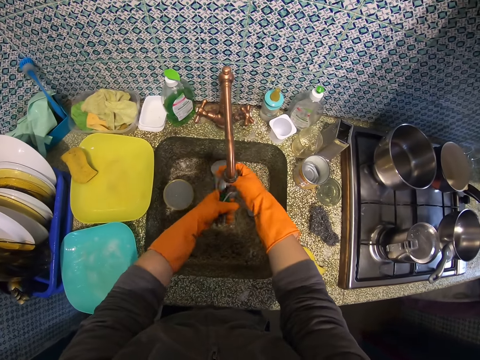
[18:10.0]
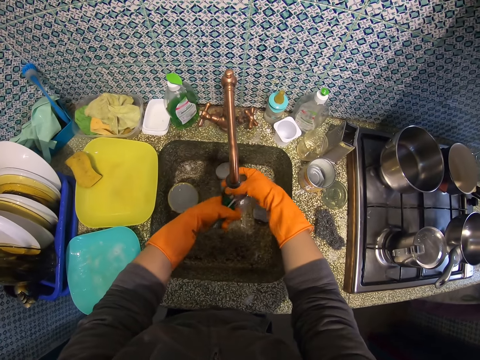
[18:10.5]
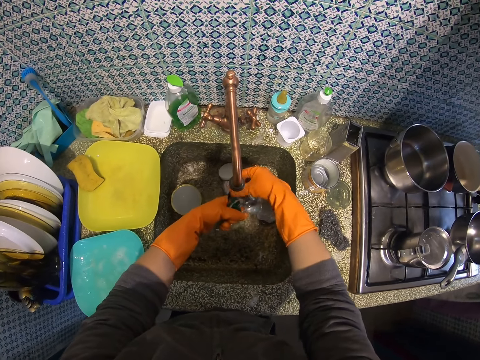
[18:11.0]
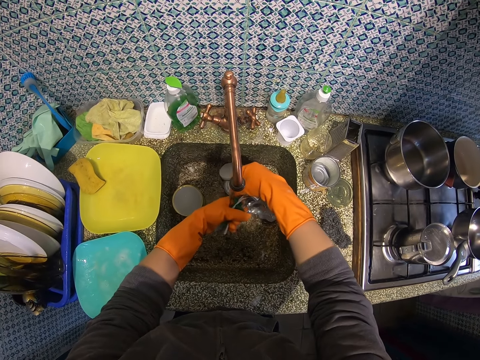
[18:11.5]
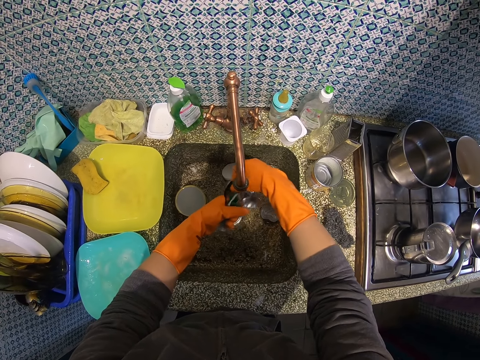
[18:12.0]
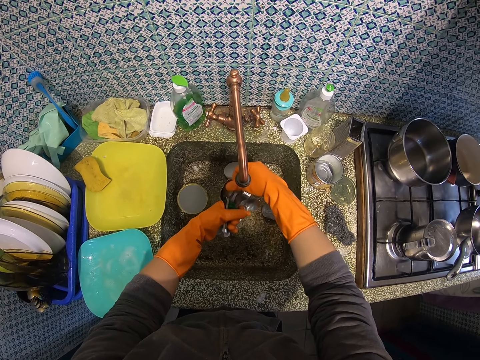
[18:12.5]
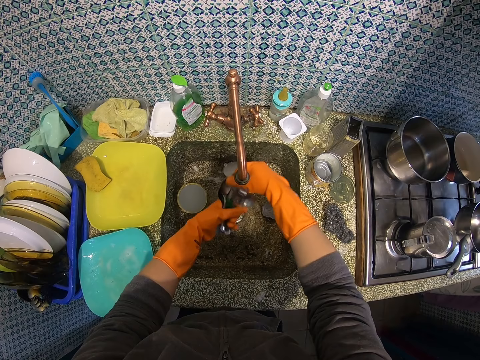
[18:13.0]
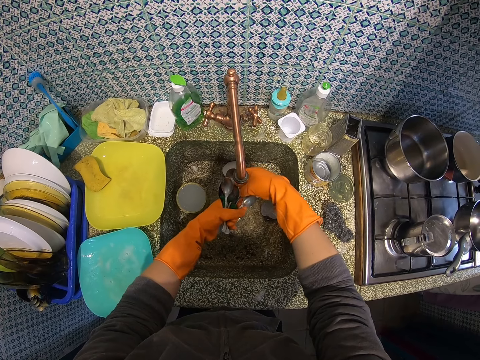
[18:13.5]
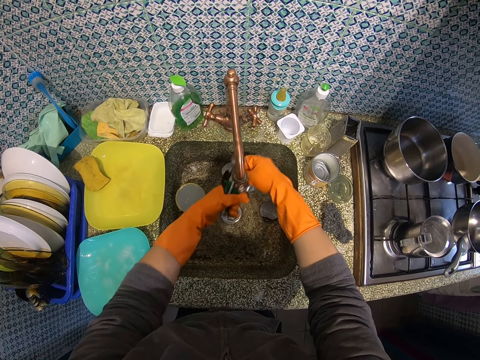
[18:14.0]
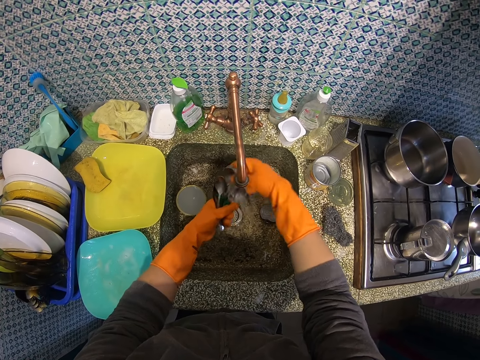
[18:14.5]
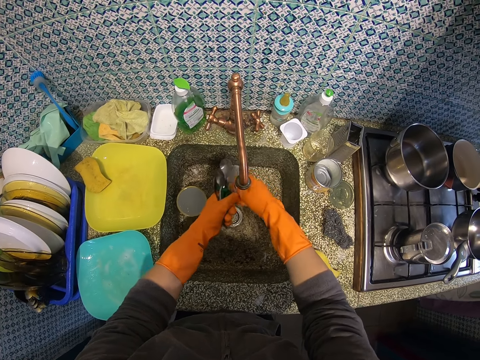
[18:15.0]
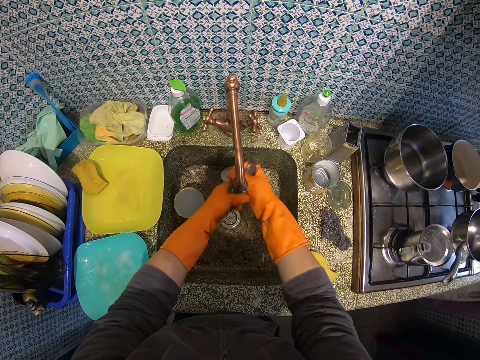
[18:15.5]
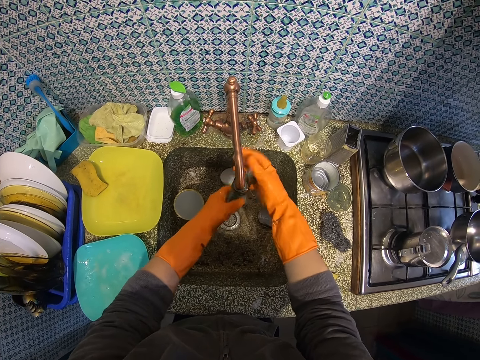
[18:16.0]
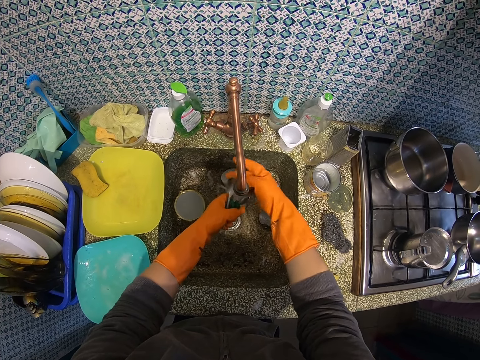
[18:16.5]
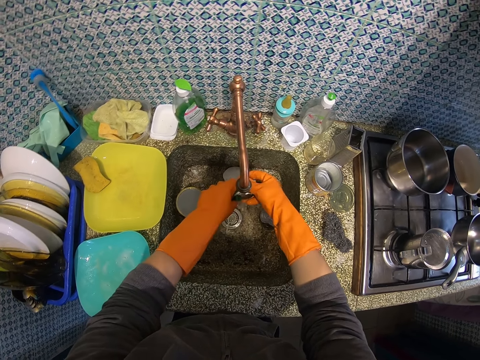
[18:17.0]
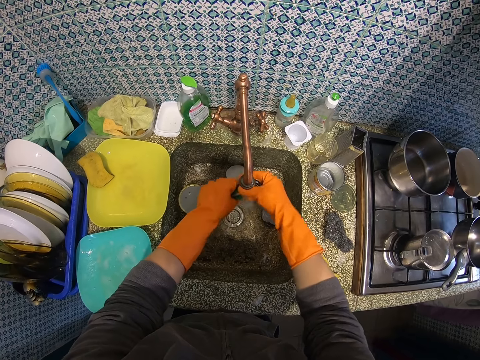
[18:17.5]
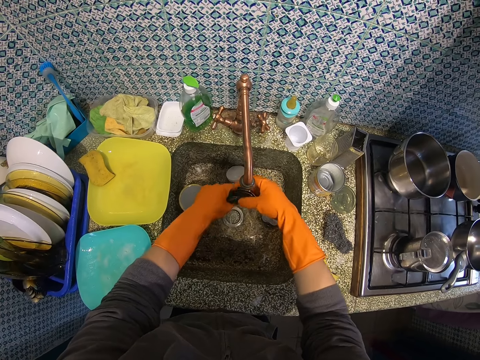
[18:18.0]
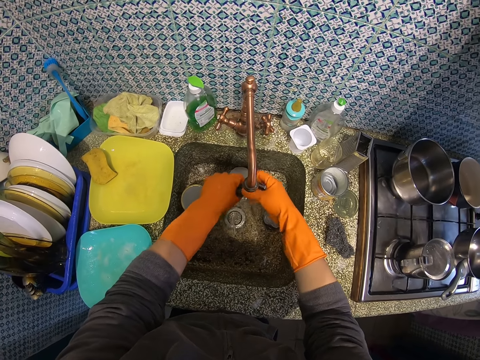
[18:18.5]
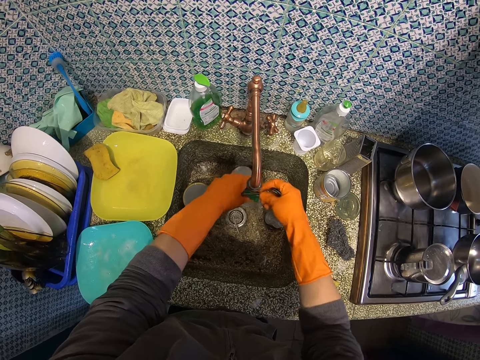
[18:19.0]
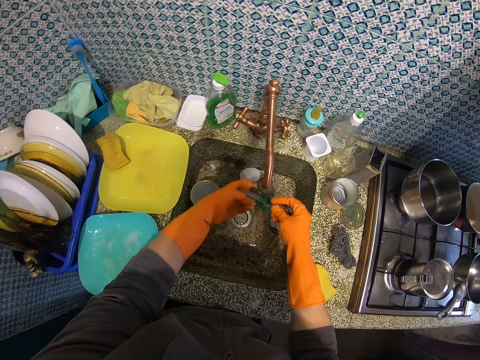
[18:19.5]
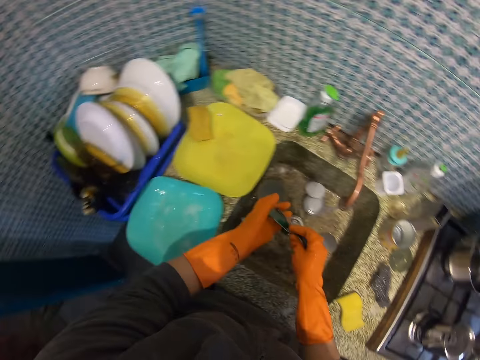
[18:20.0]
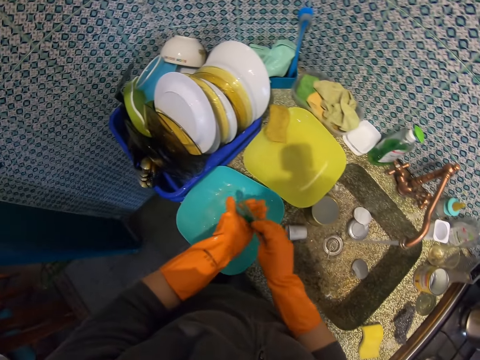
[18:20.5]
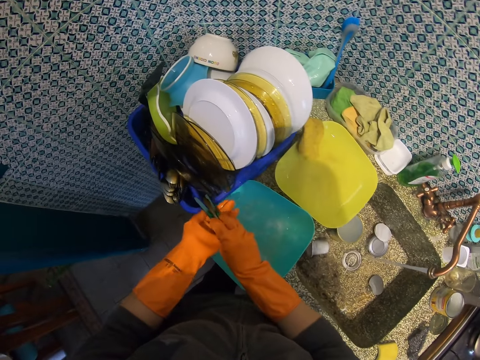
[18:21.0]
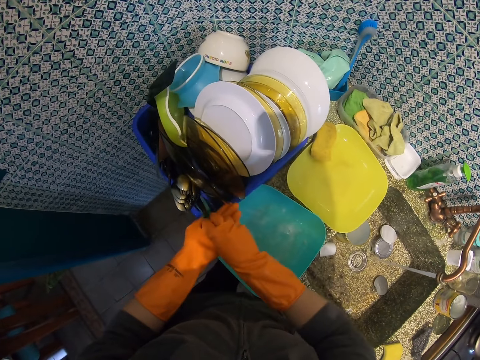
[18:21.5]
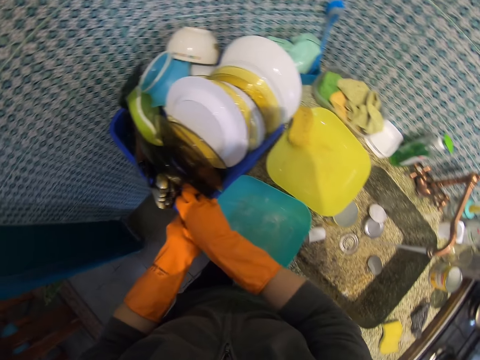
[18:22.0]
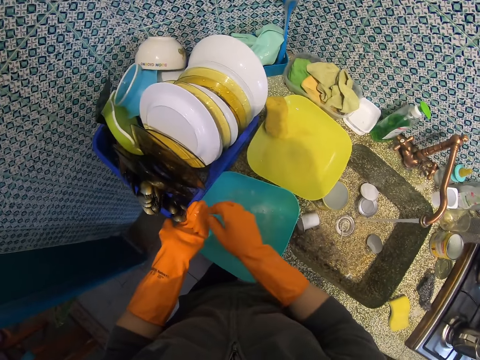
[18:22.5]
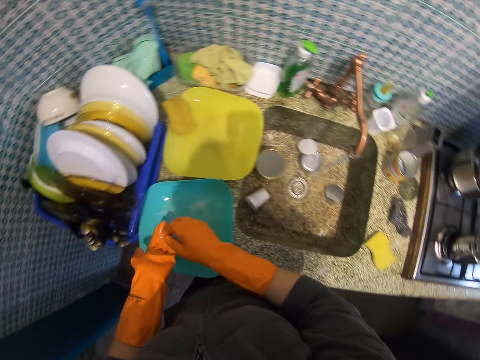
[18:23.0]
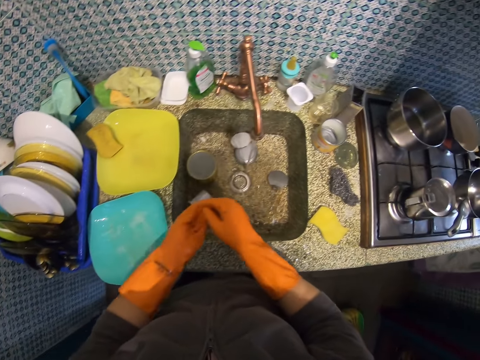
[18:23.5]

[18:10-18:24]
The camera wearer rinses the cutleries or spoons. They hold the spoons. They put the couple of spoons in the dish rack.

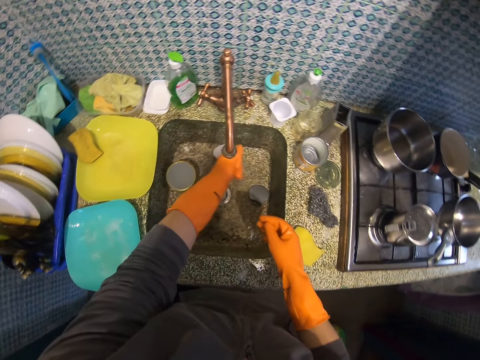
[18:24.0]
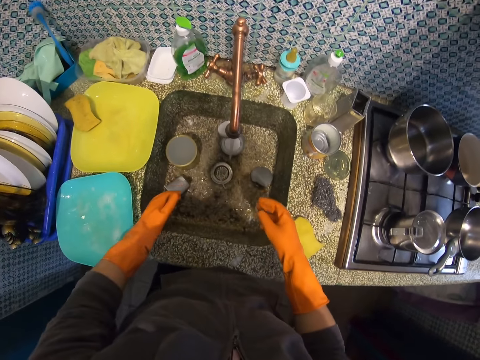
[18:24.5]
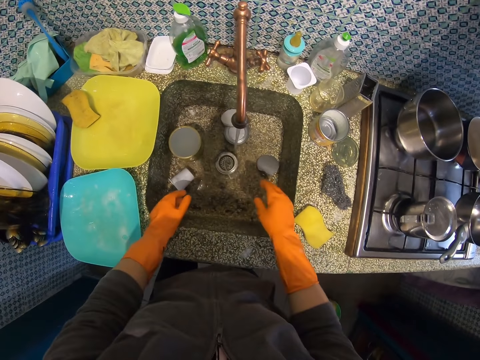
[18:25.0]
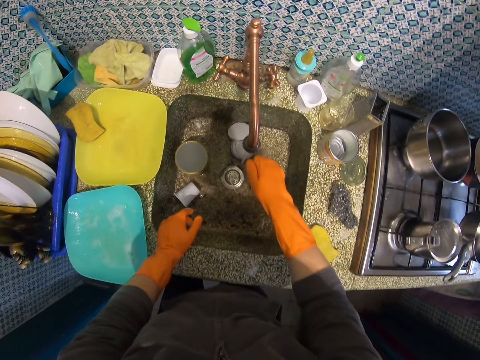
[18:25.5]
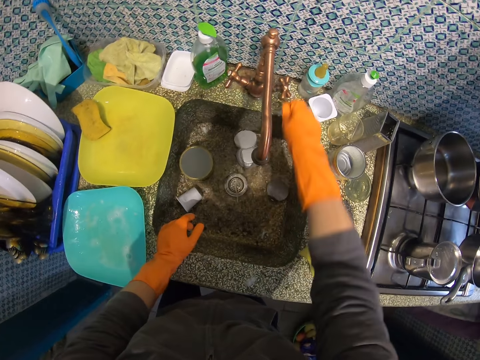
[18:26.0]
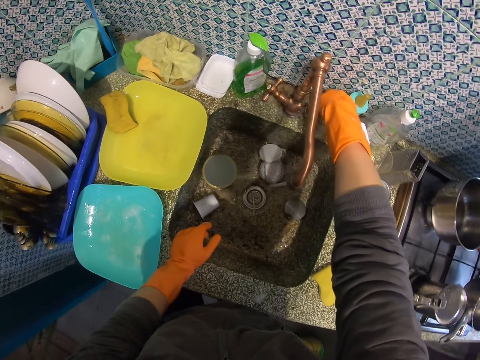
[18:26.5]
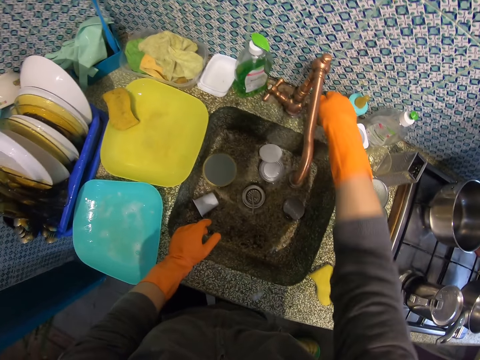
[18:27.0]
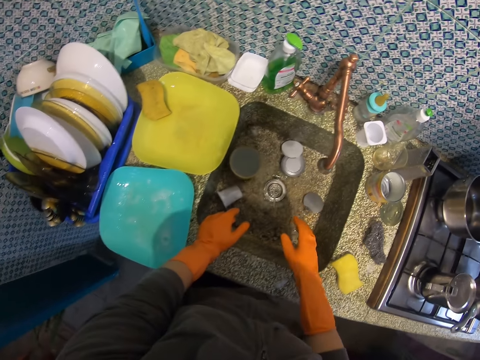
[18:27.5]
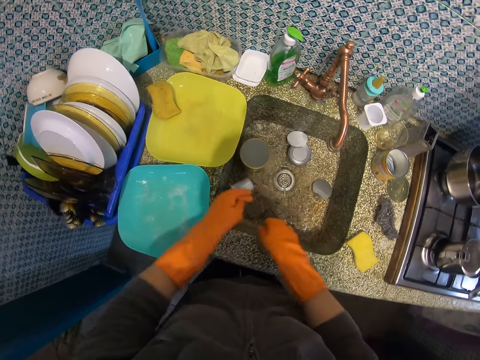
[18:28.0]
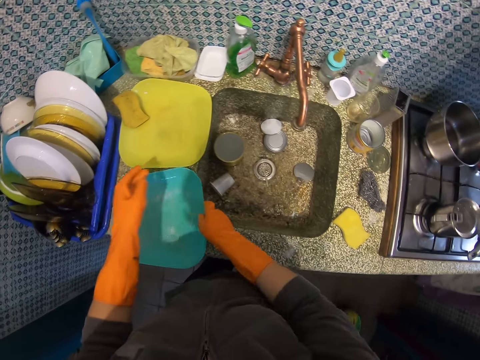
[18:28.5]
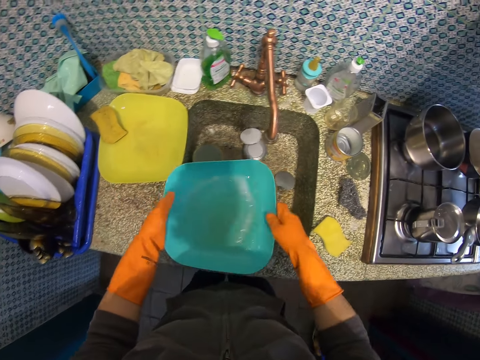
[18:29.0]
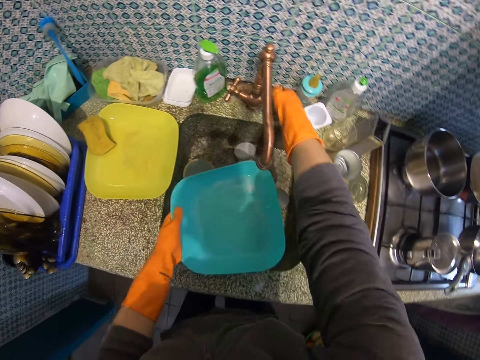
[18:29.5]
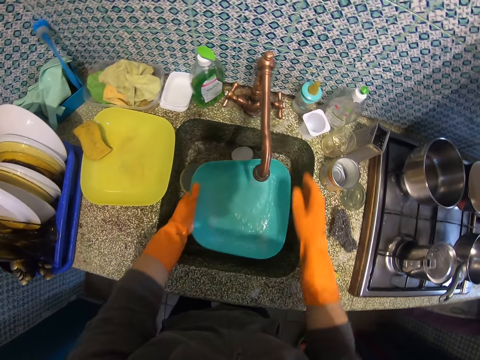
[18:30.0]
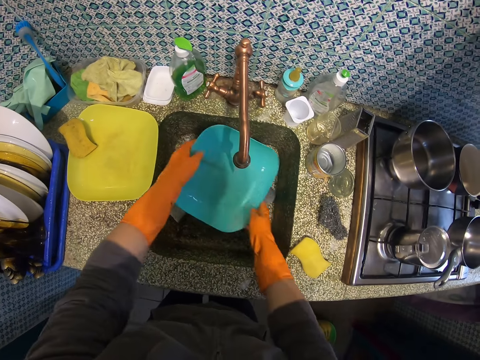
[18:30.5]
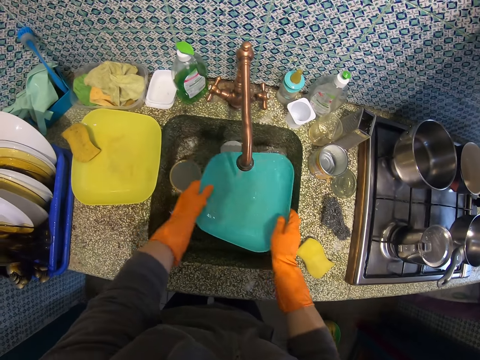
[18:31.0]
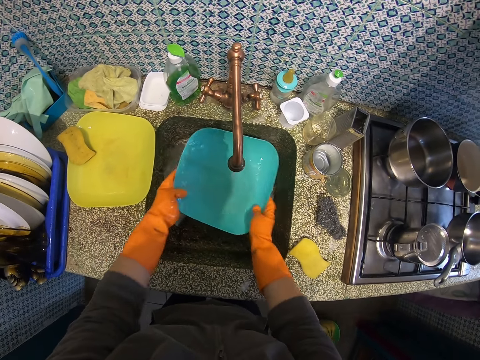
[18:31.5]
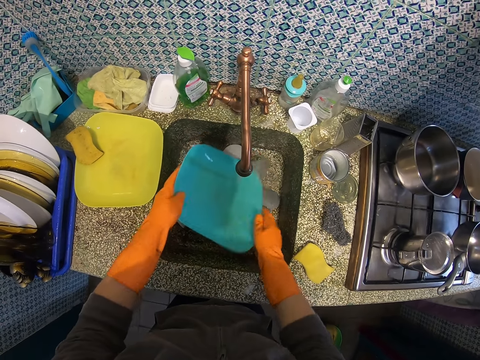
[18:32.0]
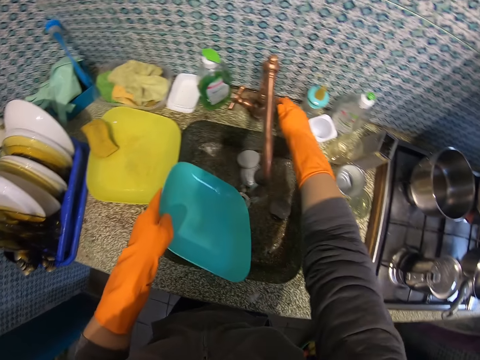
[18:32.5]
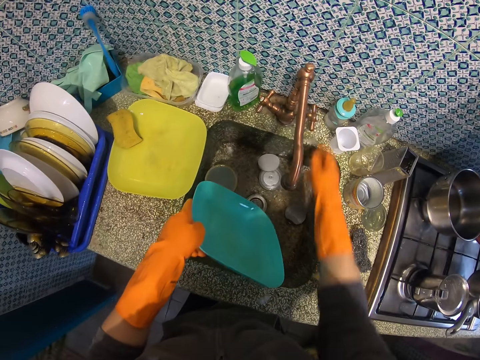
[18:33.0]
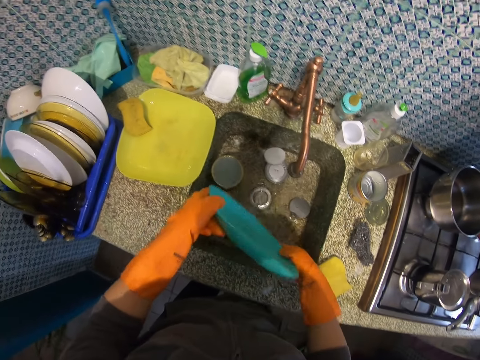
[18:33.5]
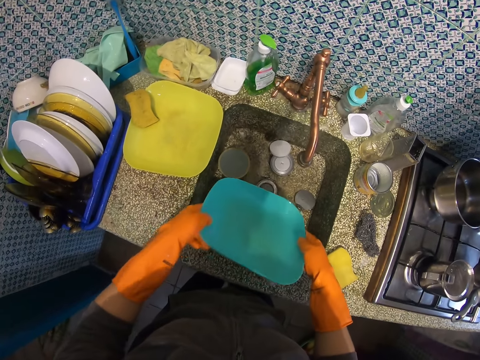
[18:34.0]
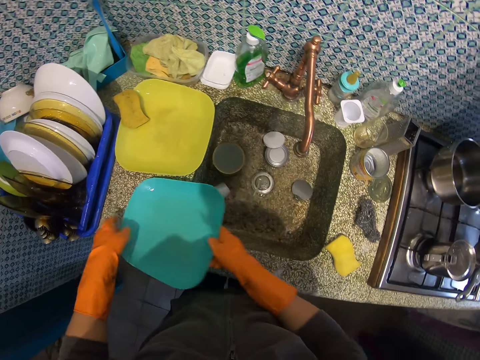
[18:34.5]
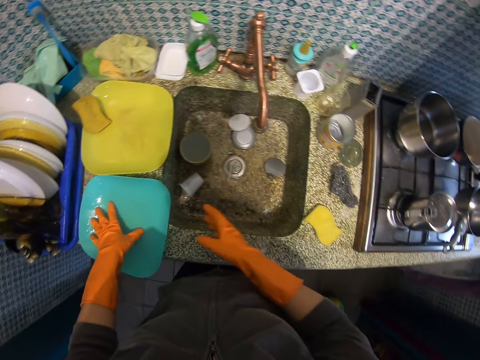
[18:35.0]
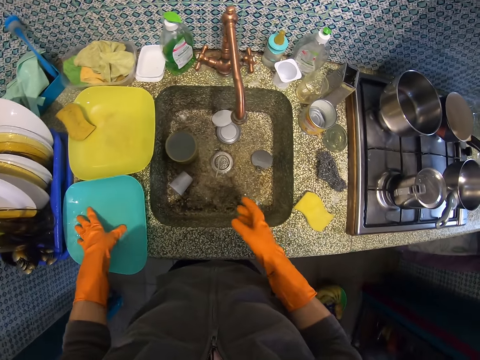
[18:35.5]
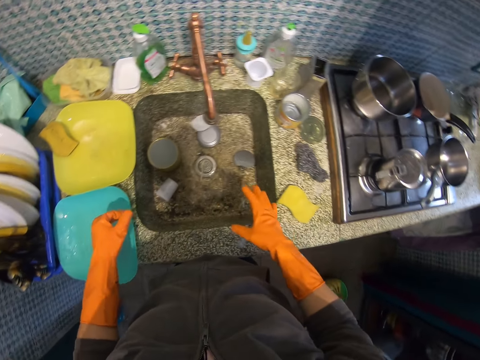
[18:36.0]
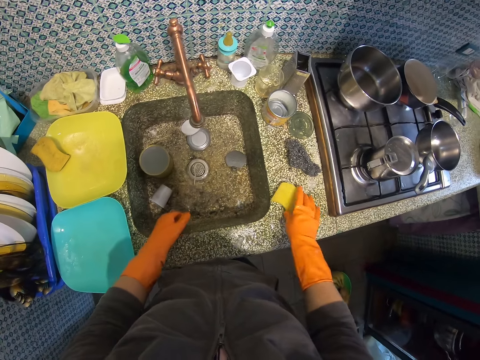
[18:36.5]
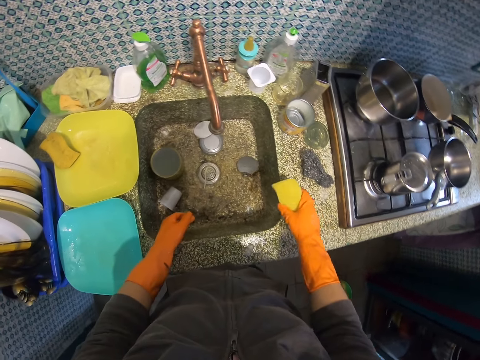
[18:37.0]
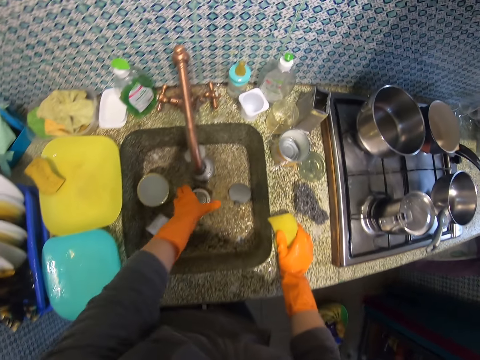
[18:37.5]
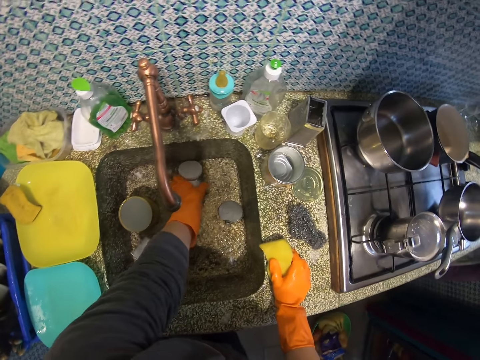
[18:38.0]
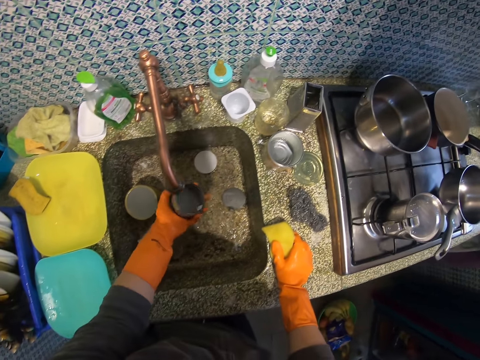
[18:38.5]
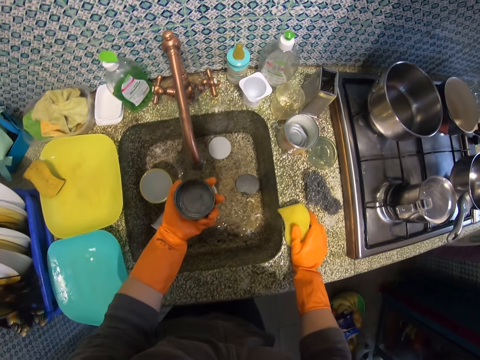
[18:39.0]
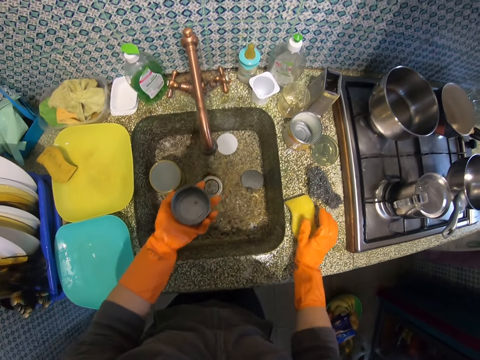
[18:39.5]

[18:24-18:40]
The camera wearer rinses her left hand glove with tap water. She rinses her right hand glove with tap water and turns off the tap. She picks up a plate or bowl from the sink. She turns on the tap and holds the bowl with the other hand. She rinses the plate under the tap. She pours water in the sink. She turns off the tap. She flaps the plate. She drops the plate on the sink. She moves the bowl. She picks up a foam or sponge from the sink with her right hand. She squeezes the sponge. She picks up a flask cover or container from the sink with her left hand. She holds the container and drops the foam on the sink.
